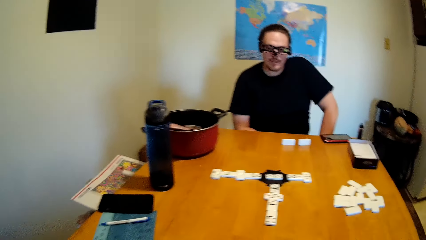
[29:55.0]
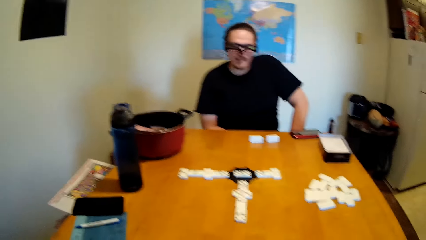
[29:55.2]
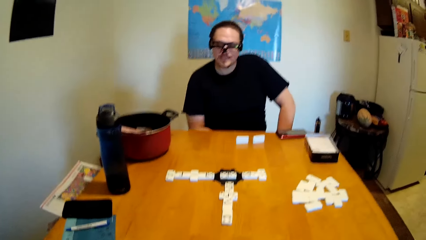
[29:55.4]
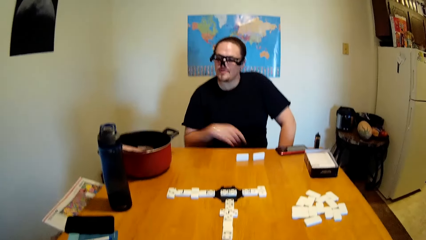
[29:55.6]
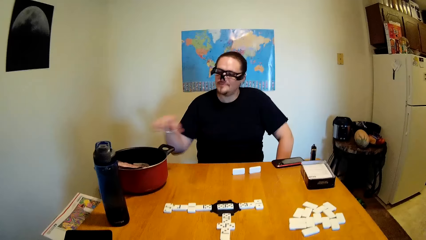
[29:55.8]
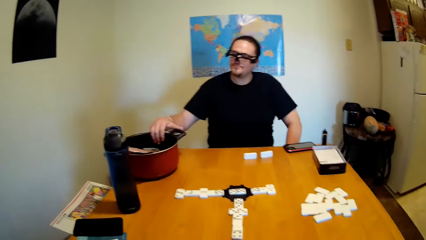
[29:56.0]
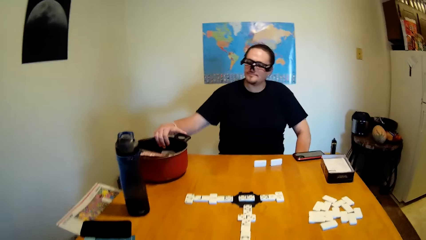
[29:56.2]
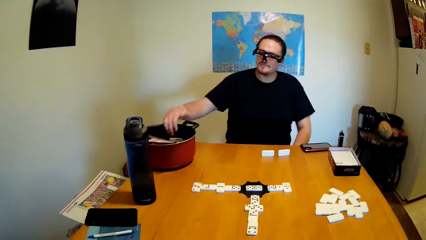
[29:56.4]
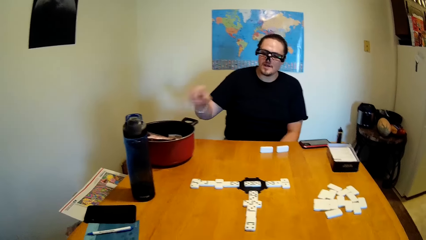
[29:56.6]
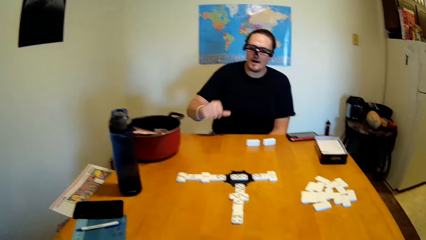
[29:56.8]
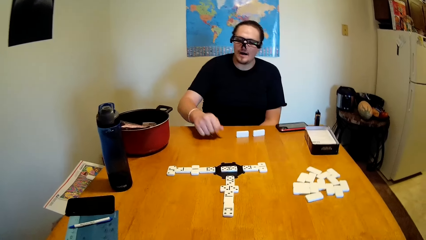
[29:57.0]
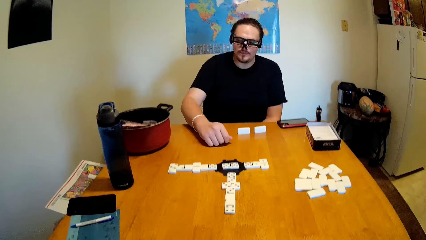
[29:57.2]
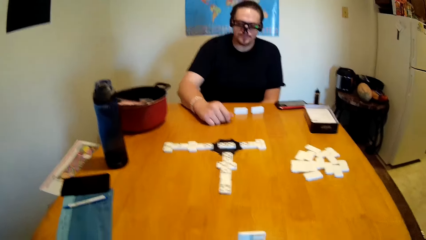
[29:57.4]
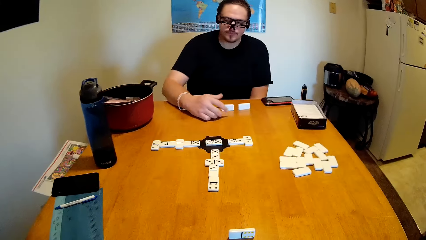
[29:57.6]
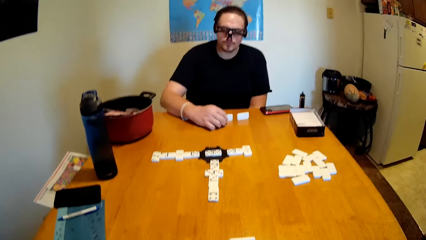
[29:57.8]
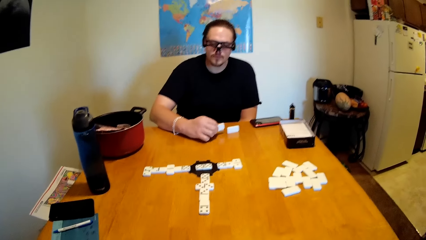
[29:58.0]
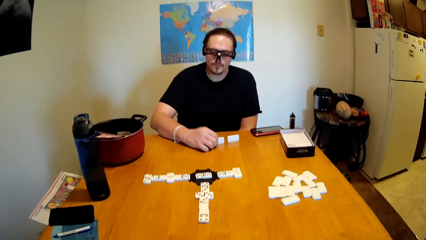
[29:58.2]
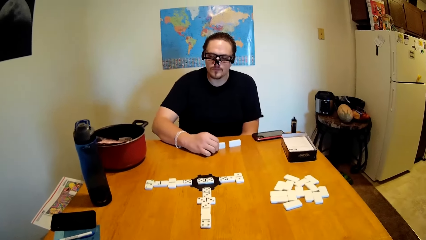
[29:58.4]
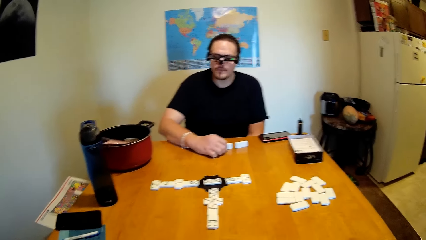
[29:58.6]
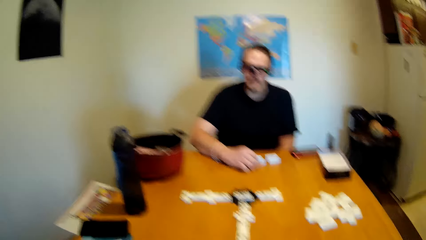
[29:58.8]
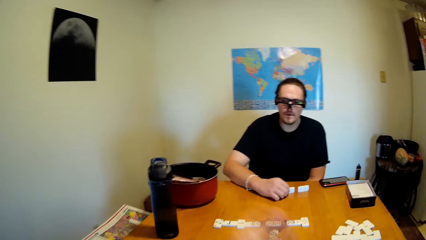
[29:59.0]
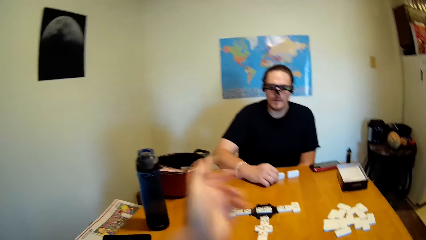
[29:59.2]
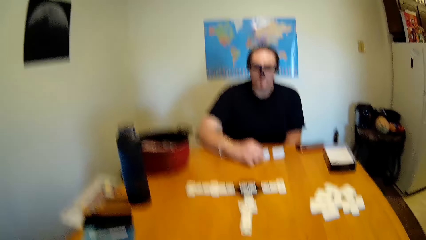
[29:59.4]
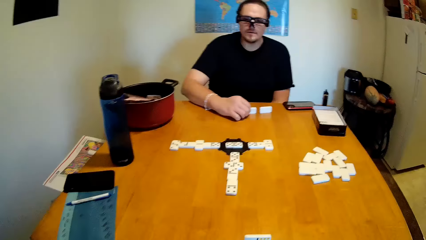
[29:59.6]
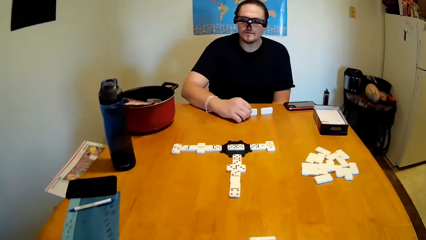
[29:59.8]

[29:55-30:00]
A man swings the right hand. The man touches a cooking pot on a table. The man puts a hand on the table. The man picks up a domino or dice with the right hand. The man hits the dice on the table. The camera wearer swings the left hand.
